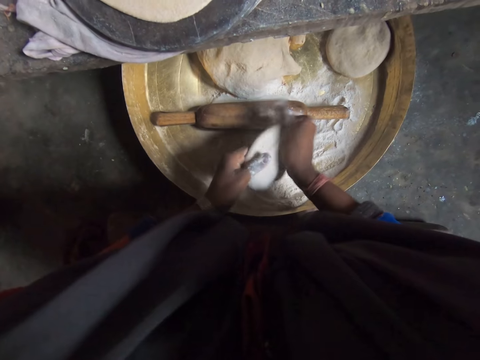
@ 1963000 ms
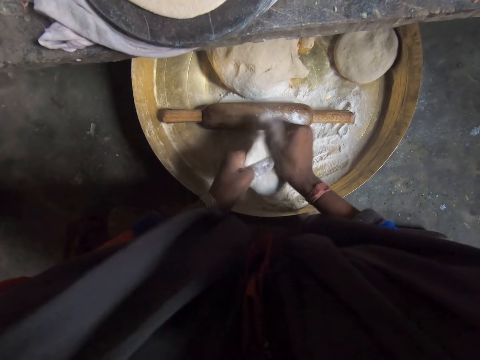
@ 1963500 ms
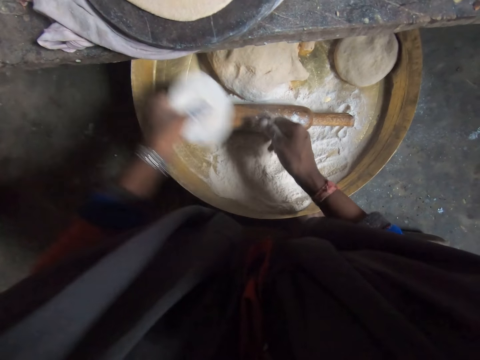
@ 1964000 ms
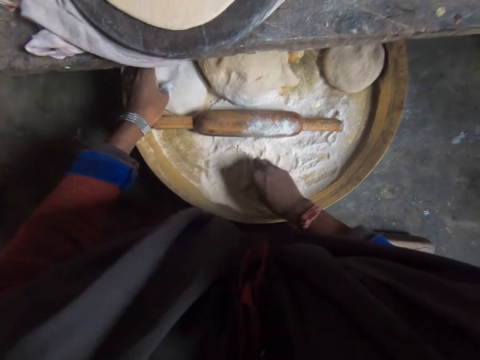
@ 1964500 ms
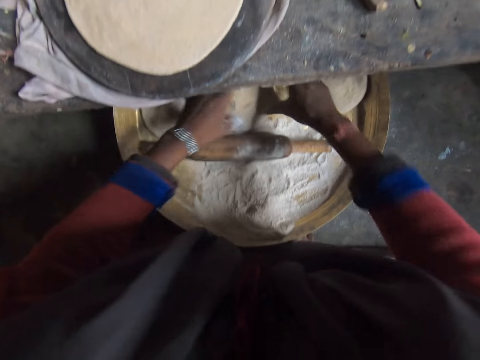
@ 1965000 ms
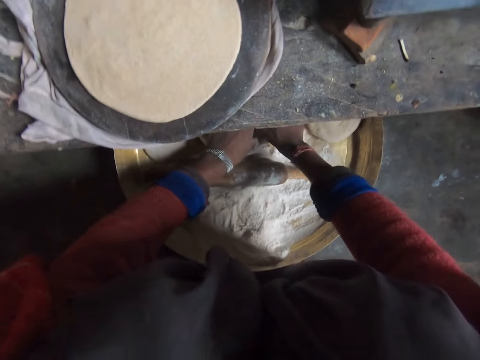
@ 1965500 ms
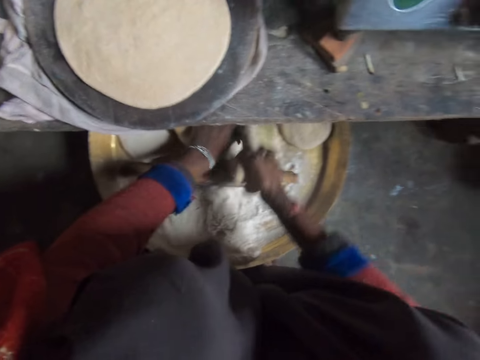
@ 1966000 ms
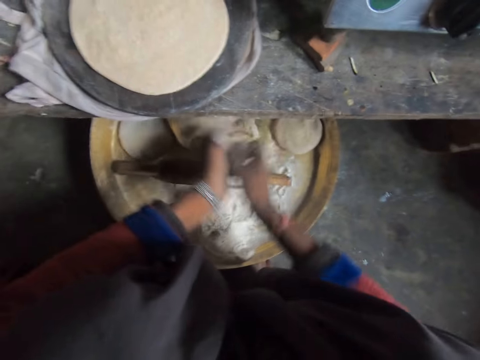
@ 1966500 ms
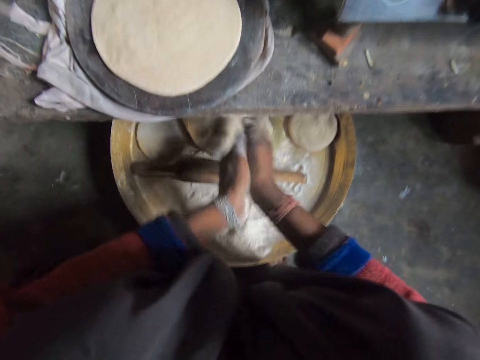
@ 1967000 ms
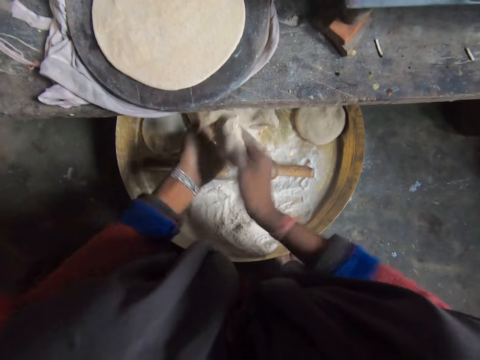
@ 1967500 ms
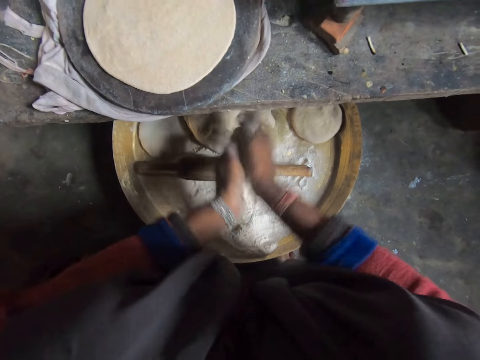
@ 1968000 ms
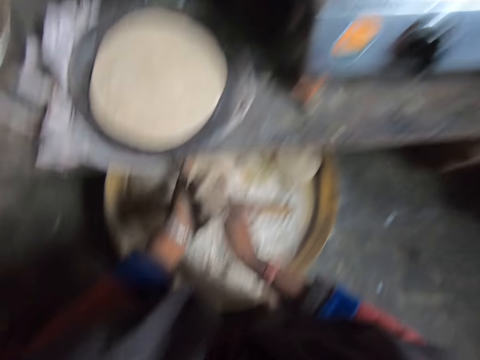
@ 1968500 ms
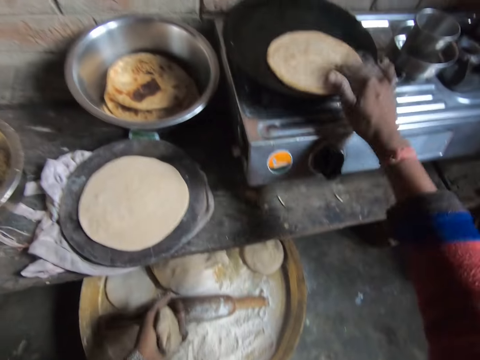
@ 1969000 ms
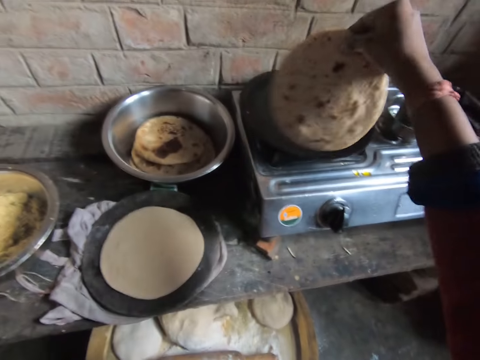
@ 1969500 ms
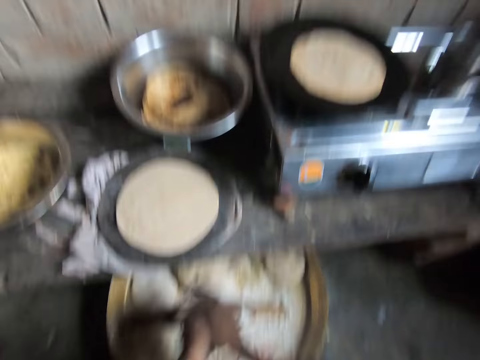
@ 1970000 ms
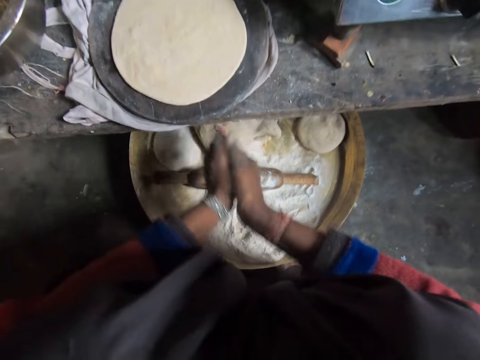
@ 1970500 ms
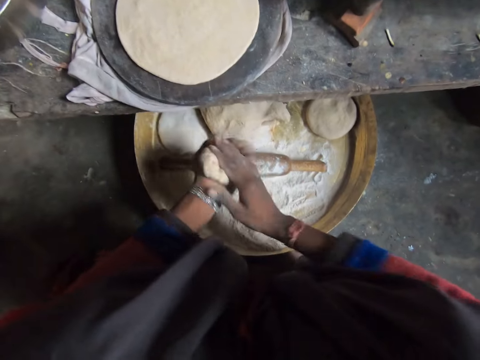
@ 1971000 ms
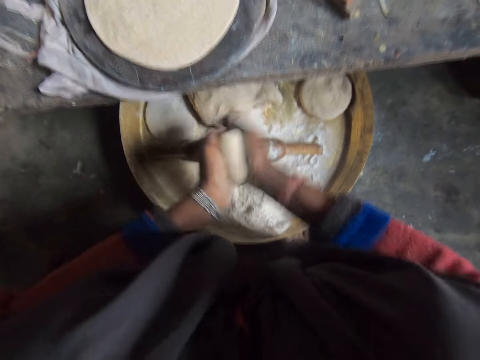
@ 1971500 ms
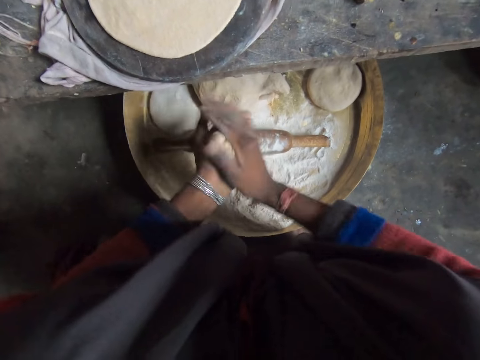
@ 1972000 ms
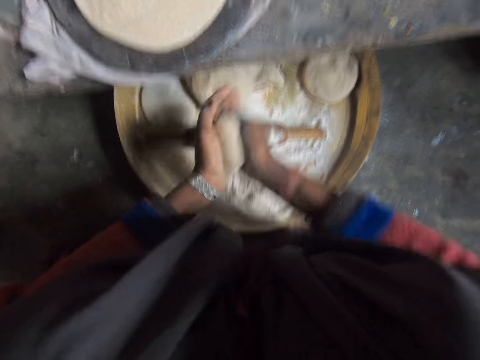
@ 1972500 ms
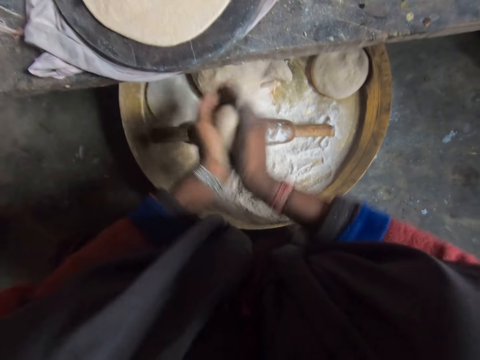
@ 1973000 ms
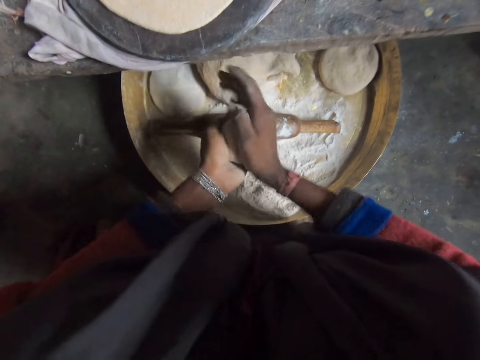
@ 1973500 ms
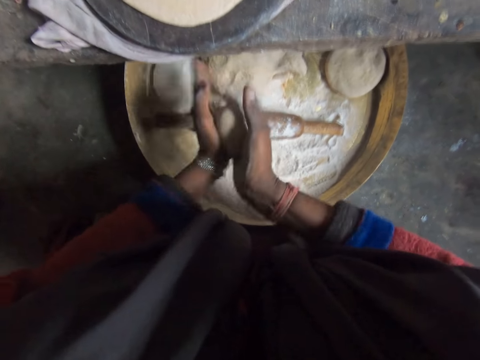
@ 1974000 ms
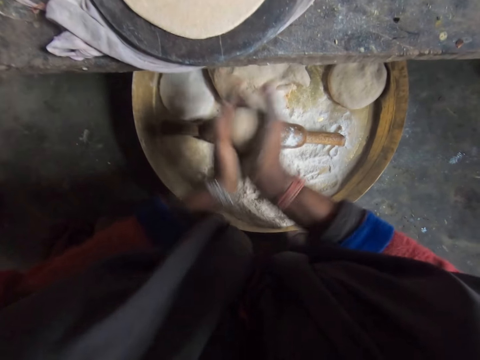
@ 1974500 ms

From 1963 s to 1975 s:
The camera wearer moves her hand forward. She places the dough on the tray. She moves her right hand forward. She cuts the dough from a pile of dough with her hands. She rolls the dough with her hands. She kneads the dough. She moves her right hand forward and pulls the flatbread towards her. She lifts up the flatbread. She adjusts the chapati bread on the pan. She drops the flatbread on the flat pan. She moves her hand towards her. She rolls the dough with her hands. She kneads the dough.

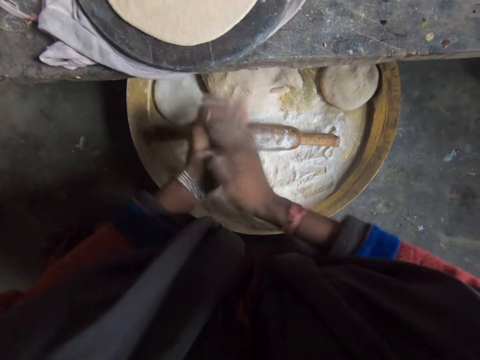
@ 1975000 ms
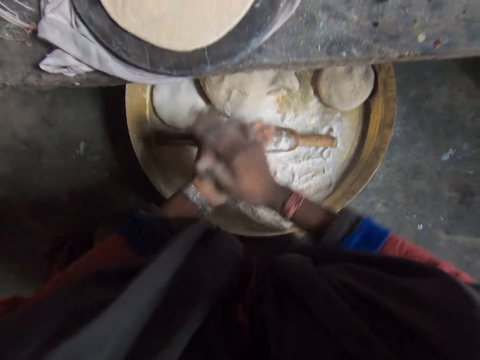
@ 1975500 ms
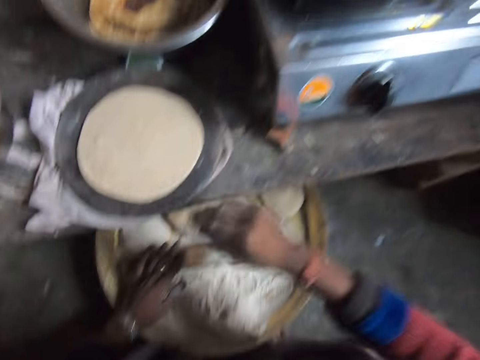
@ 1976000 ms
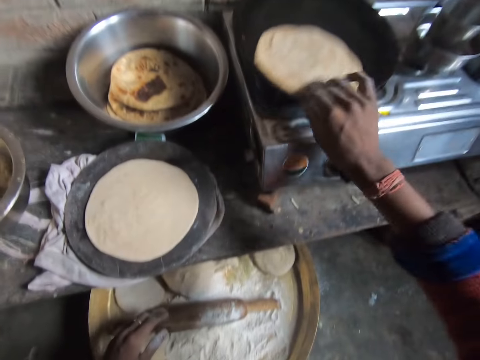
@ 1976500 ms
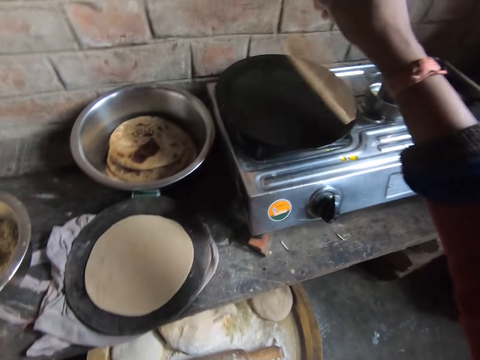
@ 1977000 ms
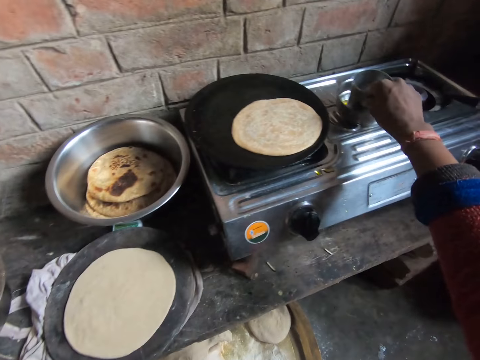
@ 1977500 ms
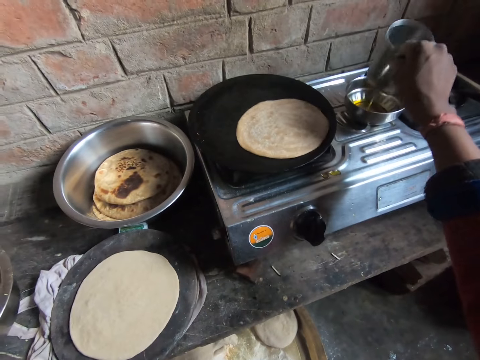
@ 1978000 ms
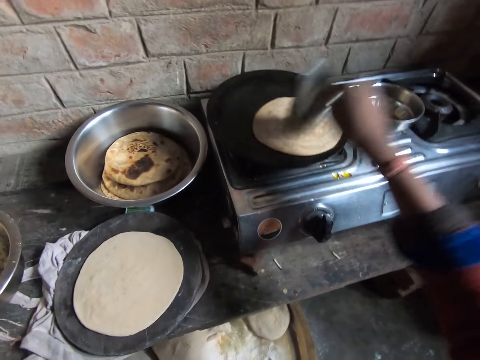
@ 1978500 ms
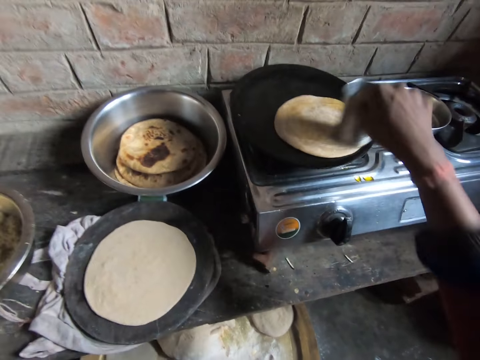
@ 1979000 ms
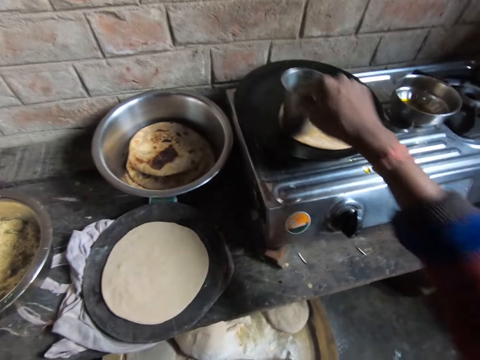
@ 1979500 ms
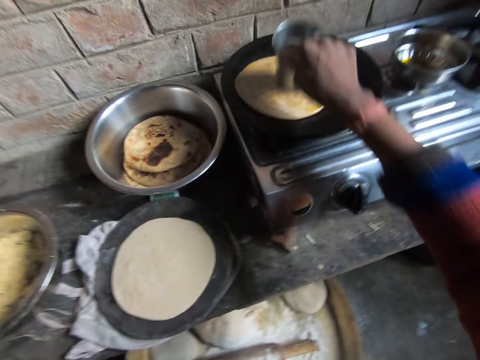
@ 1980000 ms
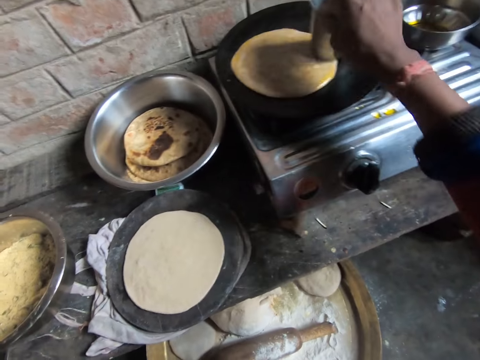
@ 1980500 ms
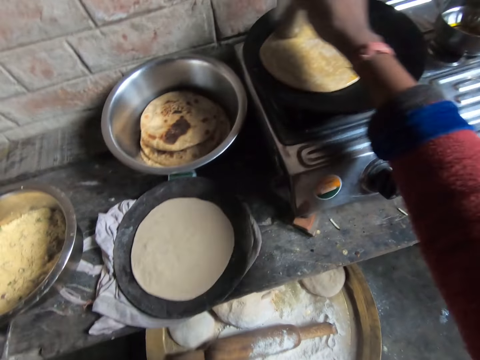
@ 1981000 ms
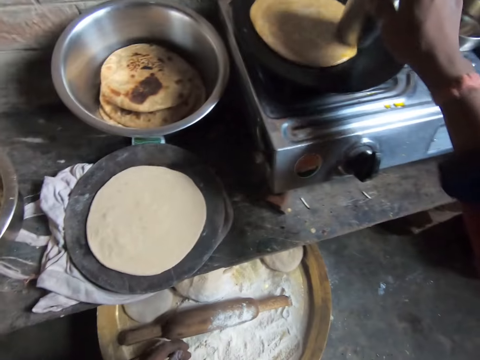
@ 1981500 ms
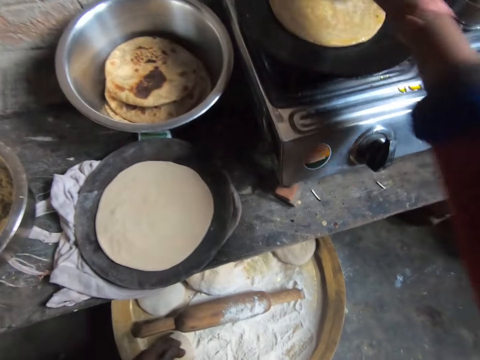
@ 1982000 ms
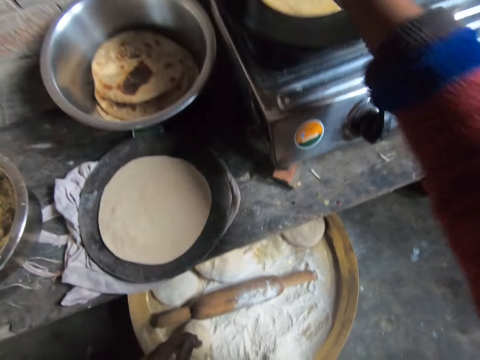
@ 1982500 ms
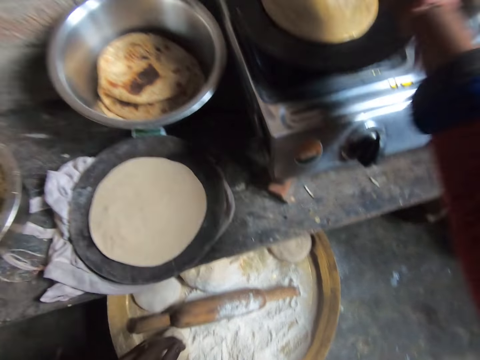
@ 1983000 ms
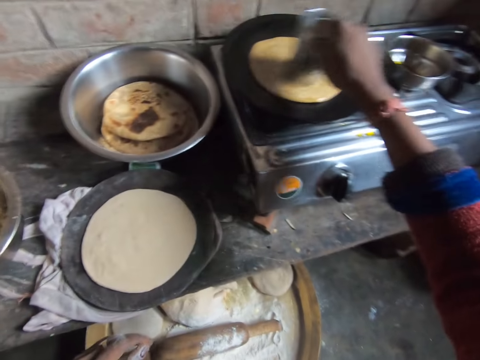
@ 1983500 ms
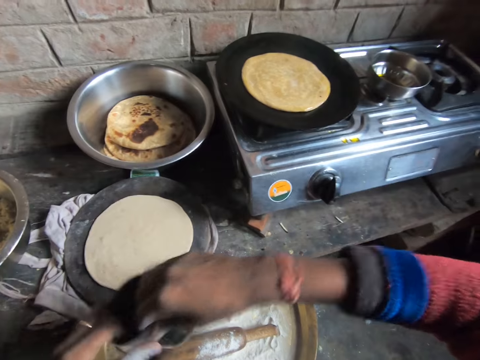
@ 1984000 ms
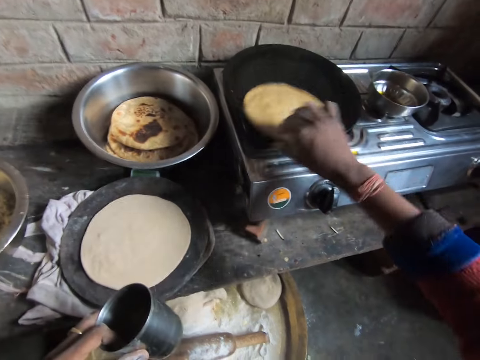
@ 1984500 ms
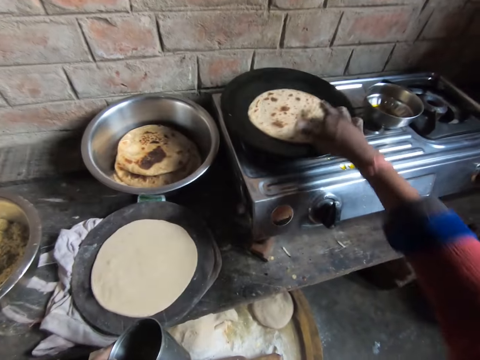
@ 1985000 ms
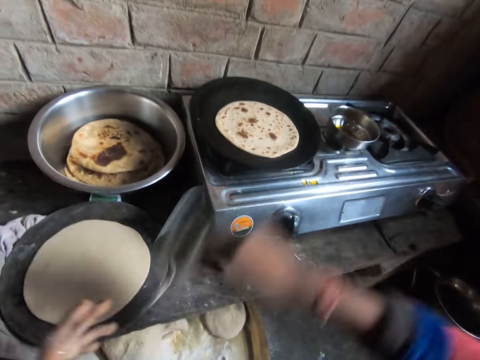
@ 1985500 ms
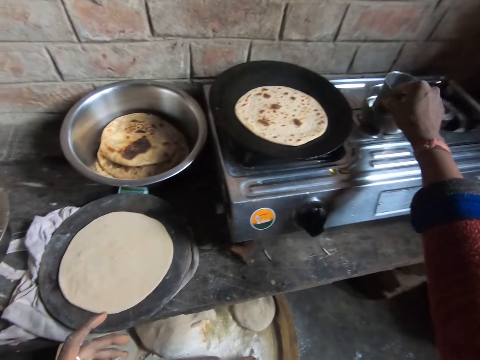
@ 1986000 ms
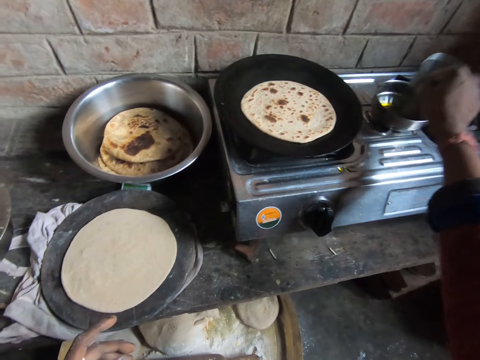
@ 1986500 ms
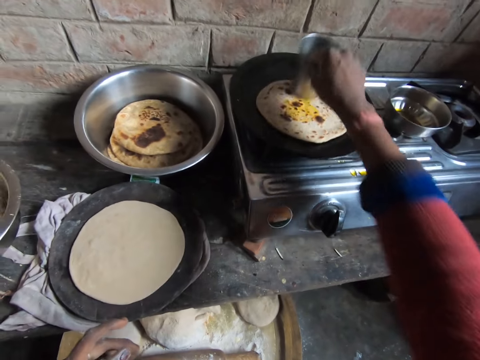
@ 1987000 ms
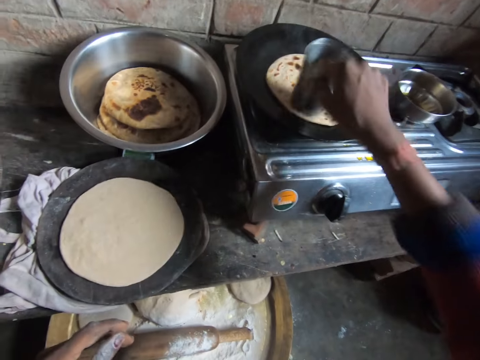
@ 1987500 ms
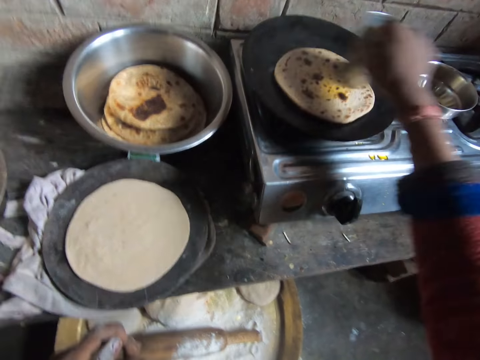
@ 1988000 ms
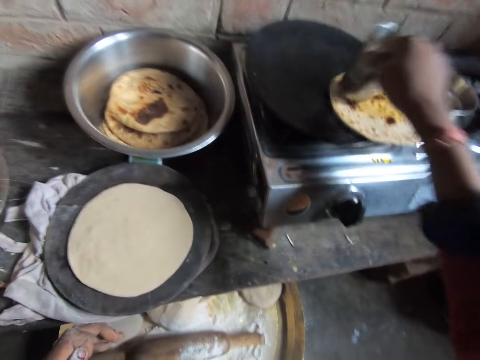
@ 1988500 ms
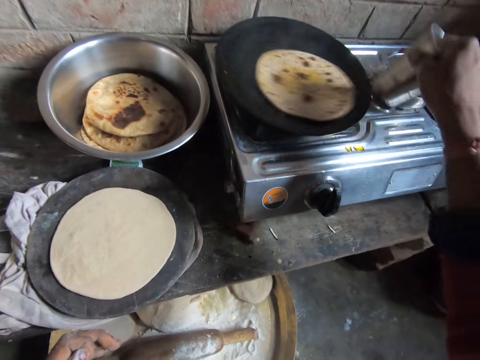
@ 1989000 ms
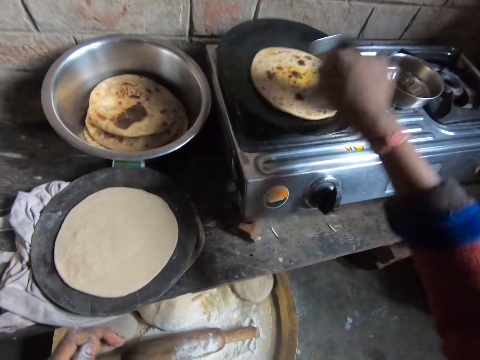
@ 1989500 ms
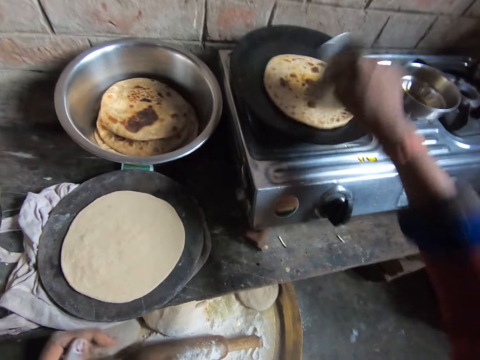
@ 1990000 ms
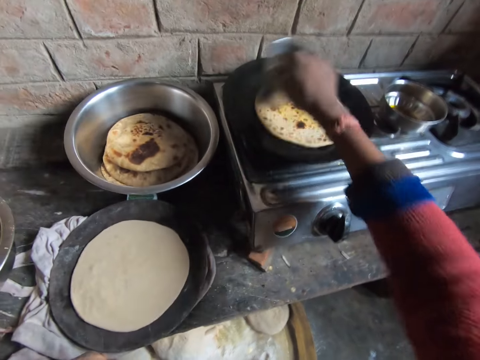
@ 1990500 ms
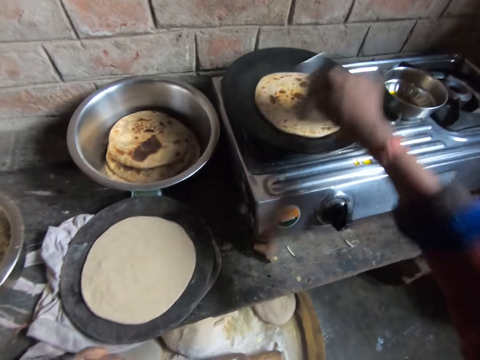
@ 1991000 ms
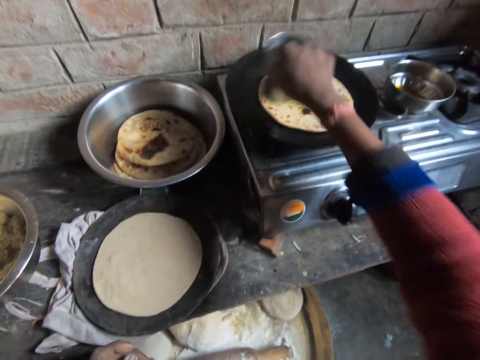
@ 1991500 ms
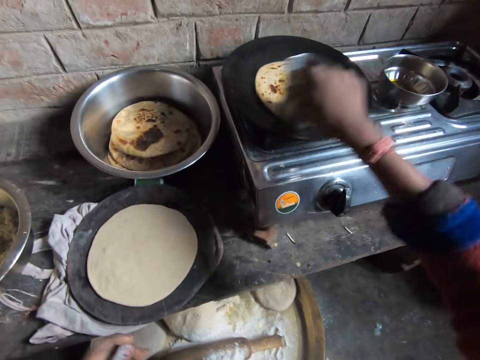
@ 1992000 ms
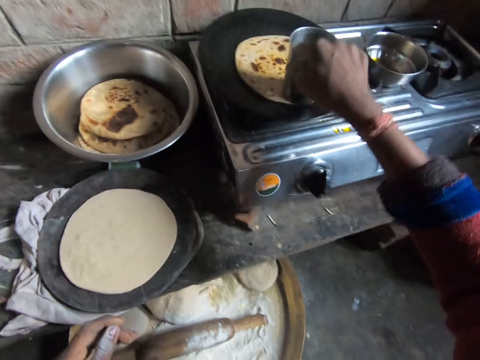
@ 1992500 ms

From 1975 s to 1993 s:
The camera wearer moves her hand forward. She pulls the flatbread towards her. She lifts up the flatbread. She adjusts the chapati bread on the pan. She drops the flatbread on the flat pan. She moves her hand forward. She holds the glass. She lifts up the glass. She shakes the glass with her hand. She moves the glass towards the flatbread. She spreads oil on the flatbread with the glass. She moves the glass towards her. She places the glass on her left hand. She moves her hand forward. She pulls the flatbread towards her. She lifts up the flatbread. She turns the flatbread with her right hand. She drops the flatbread on the flat pan. She moves her hand towards her. She picks up the glass with her right hand. She moves the glass forward. She dips the glass in the bowl of oil. She moves the glass towards the flatbread. She spreads oil on the flatbread with the glass.
